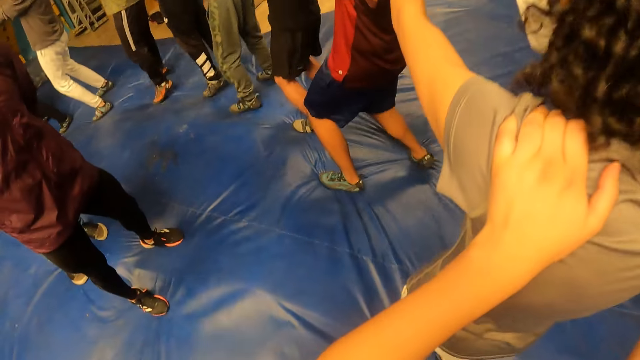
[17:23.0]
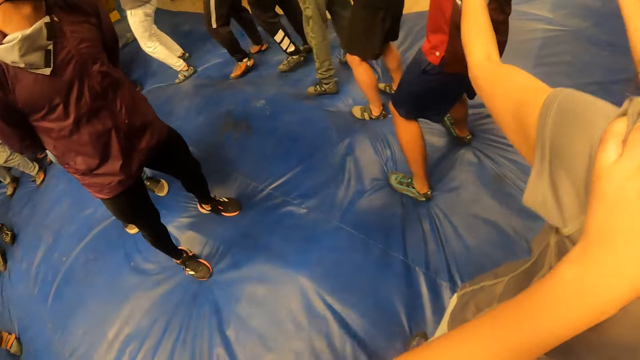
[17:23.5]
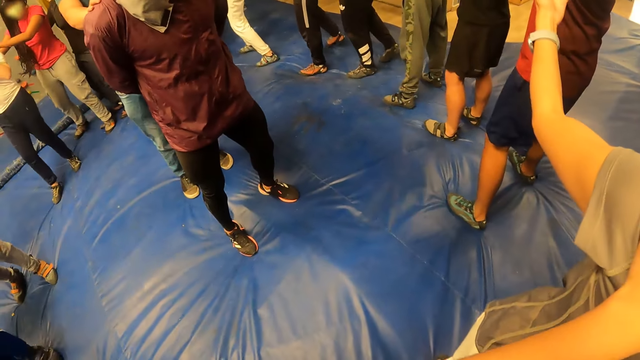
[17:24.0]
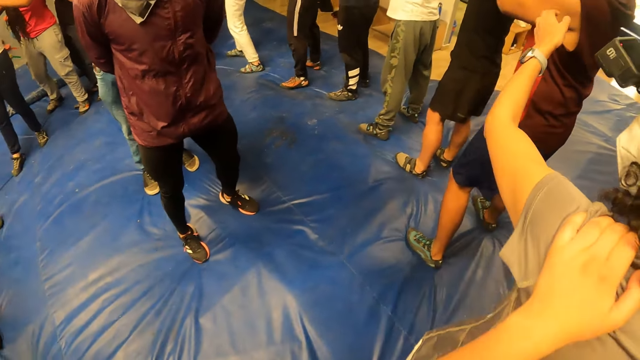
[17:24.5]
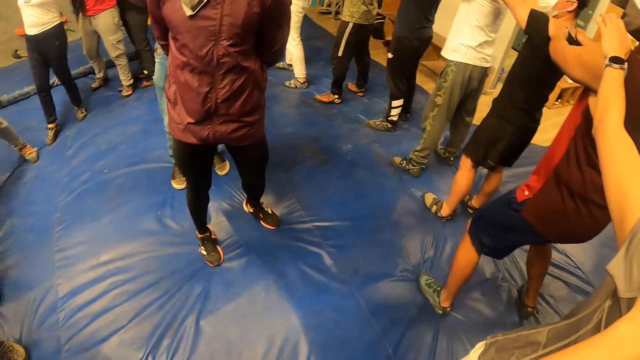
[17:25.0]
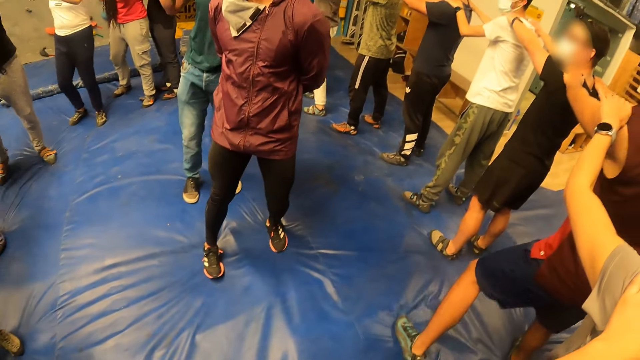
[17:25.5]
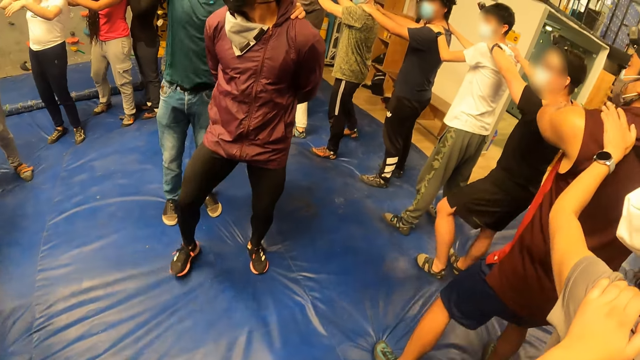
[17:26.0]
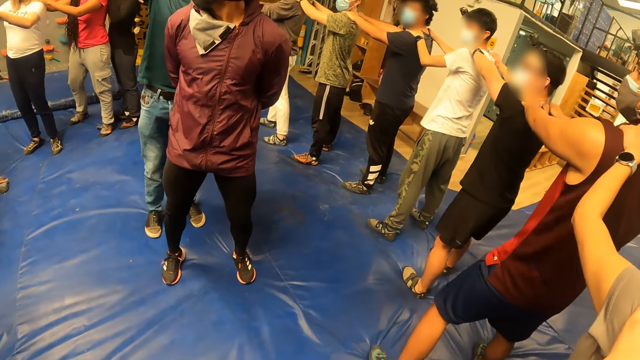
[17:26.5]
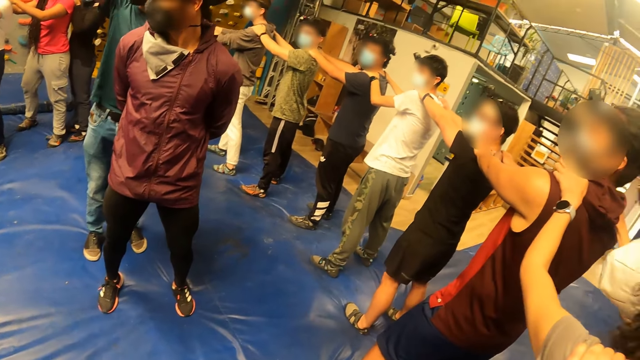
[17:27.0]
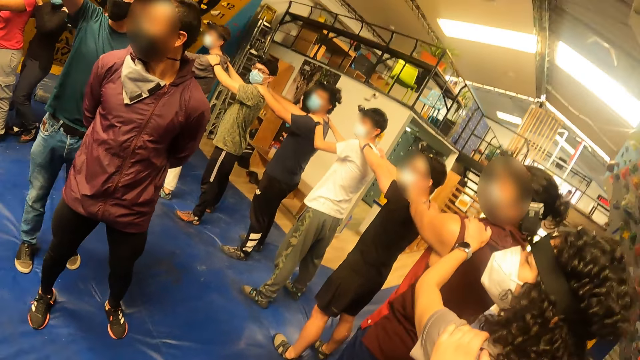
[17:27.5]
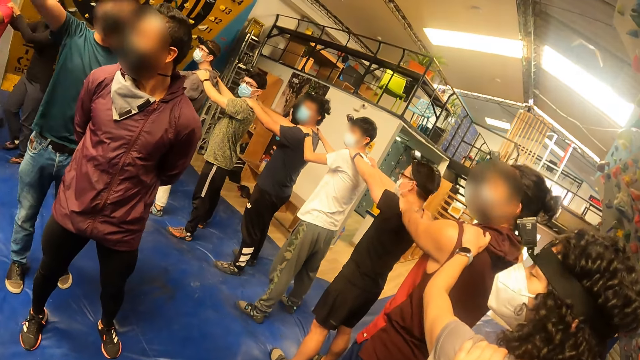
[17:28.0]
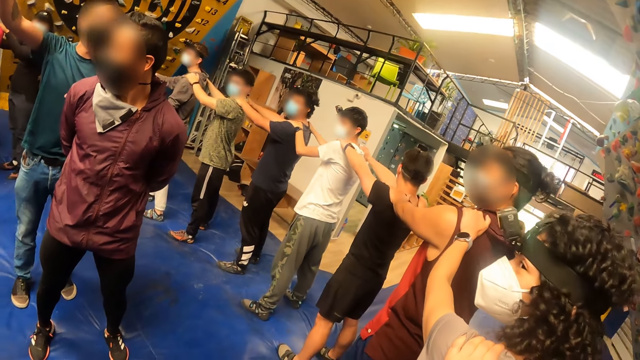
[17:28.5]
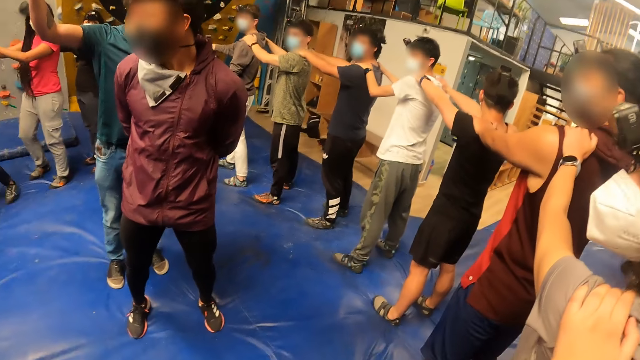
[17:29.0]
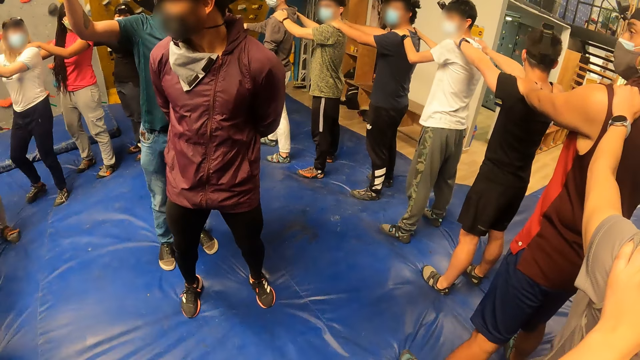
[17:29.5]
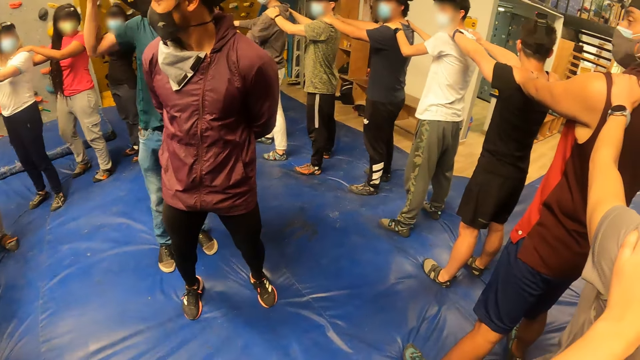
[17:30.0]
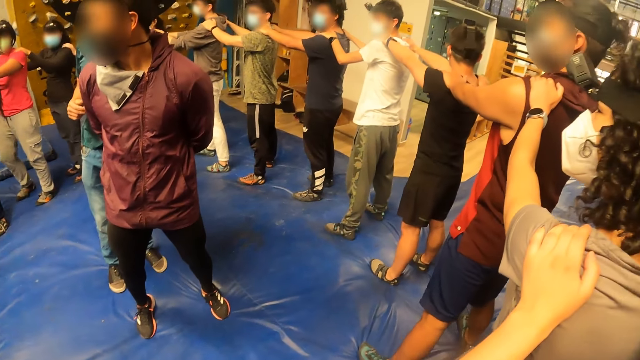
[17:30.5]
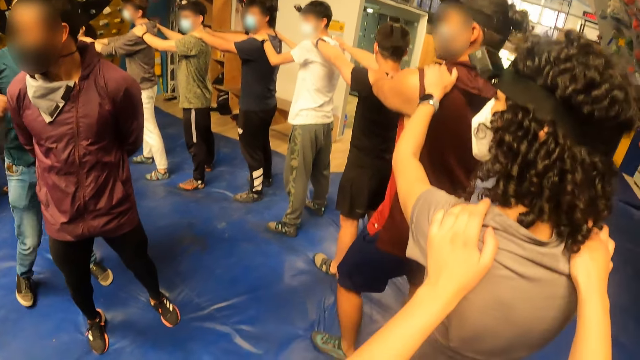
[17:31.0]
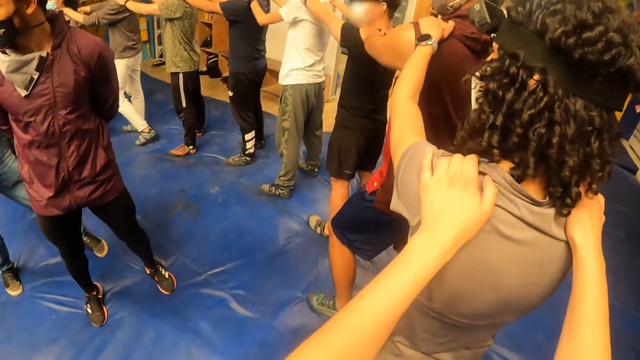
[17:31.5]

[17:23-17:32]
The camera wearer holds the woman's shoulders with his hands.

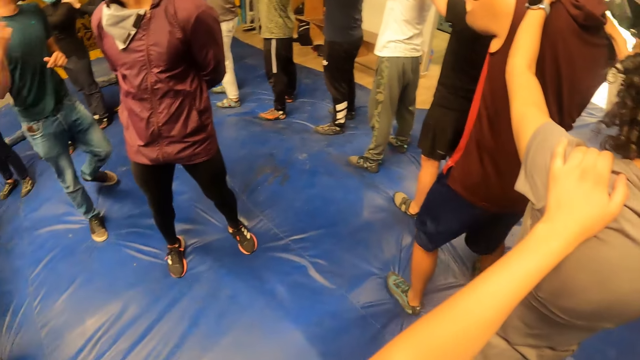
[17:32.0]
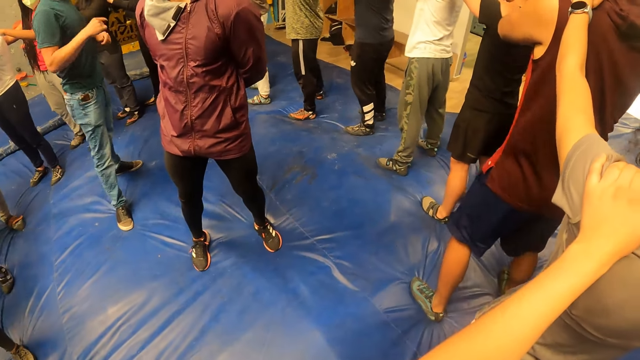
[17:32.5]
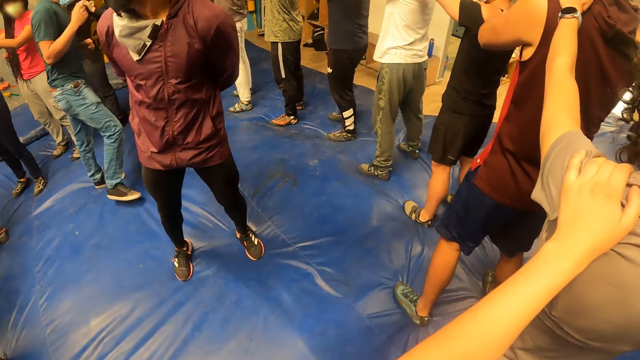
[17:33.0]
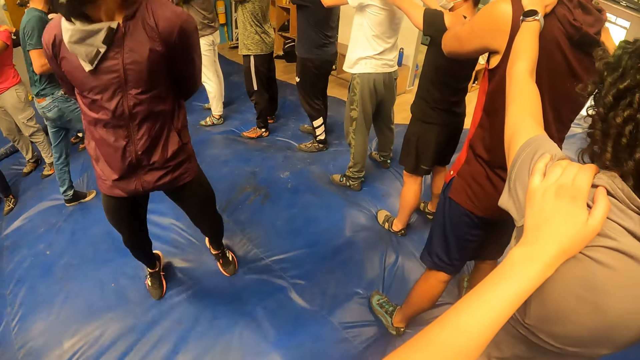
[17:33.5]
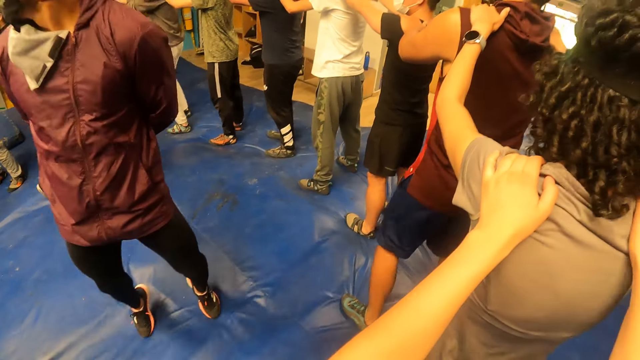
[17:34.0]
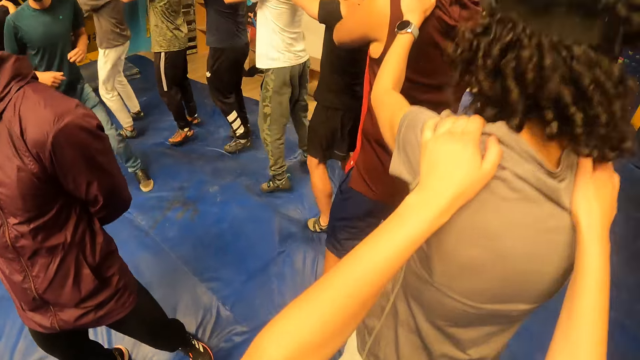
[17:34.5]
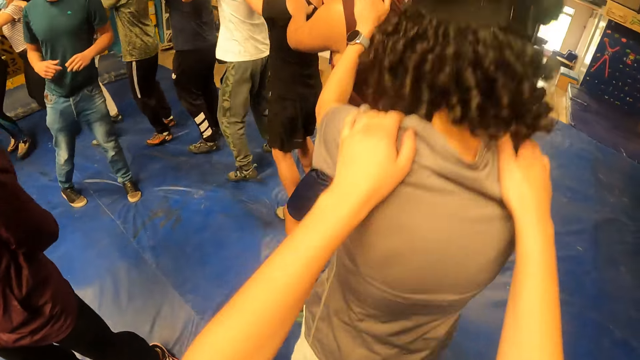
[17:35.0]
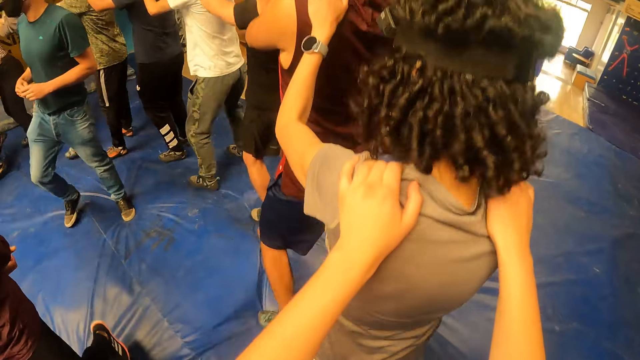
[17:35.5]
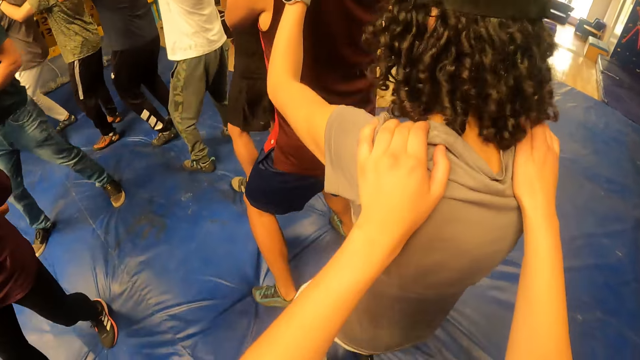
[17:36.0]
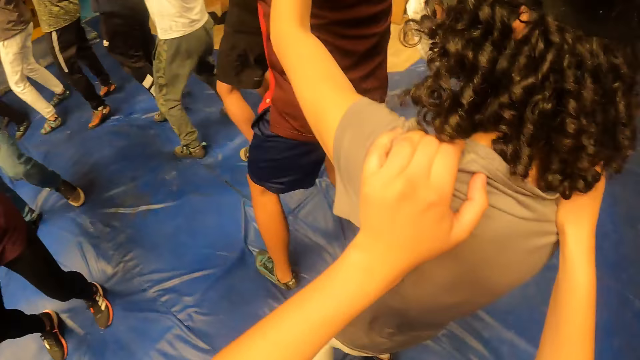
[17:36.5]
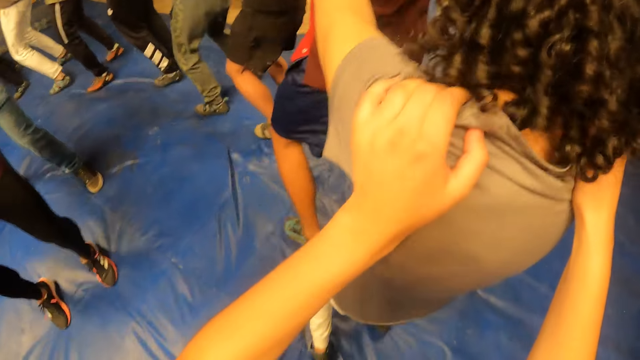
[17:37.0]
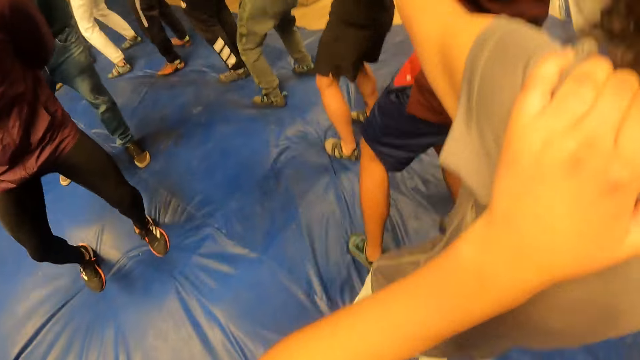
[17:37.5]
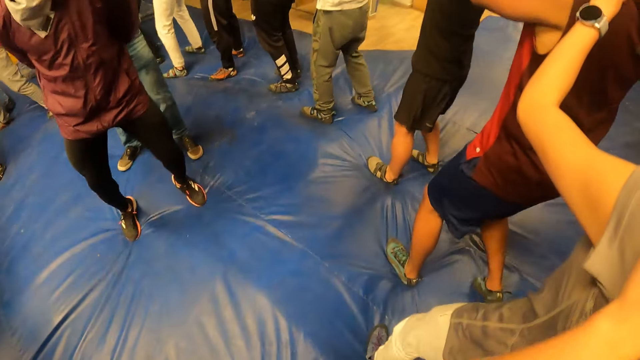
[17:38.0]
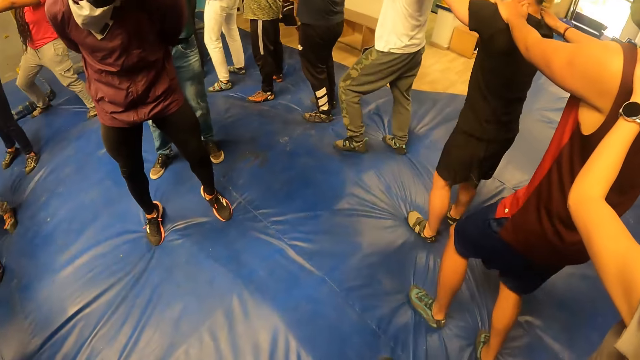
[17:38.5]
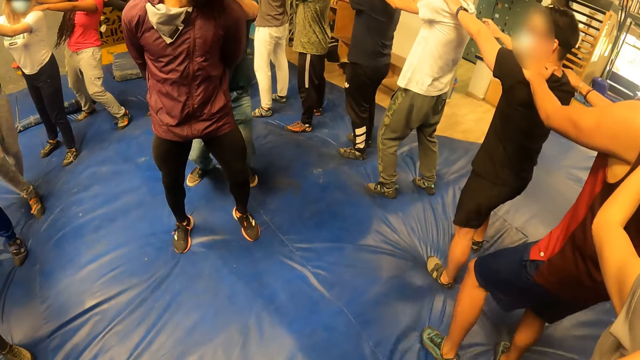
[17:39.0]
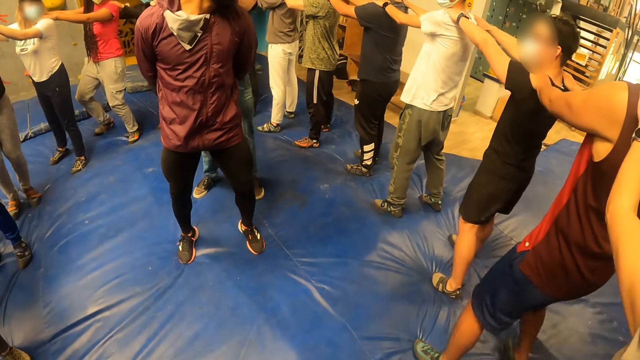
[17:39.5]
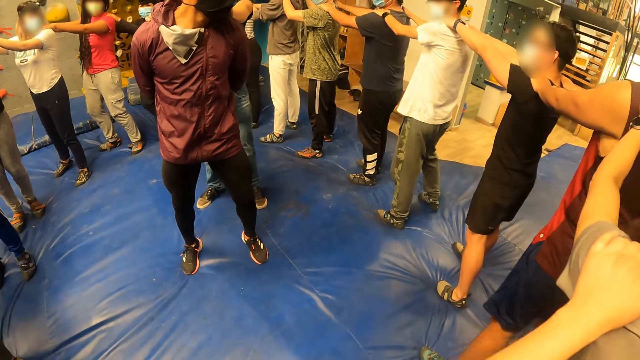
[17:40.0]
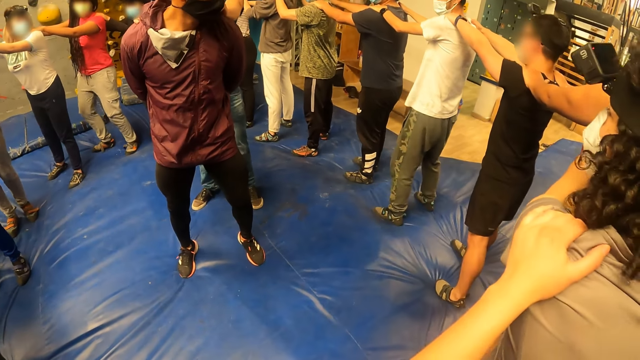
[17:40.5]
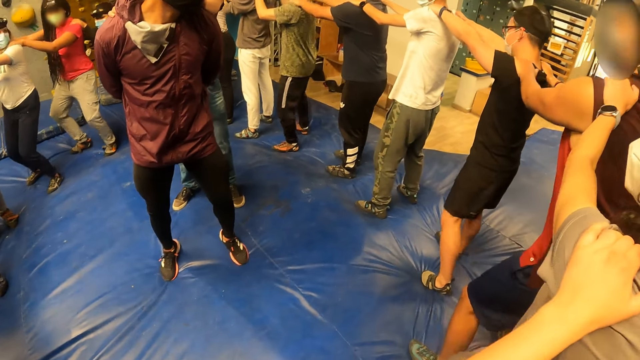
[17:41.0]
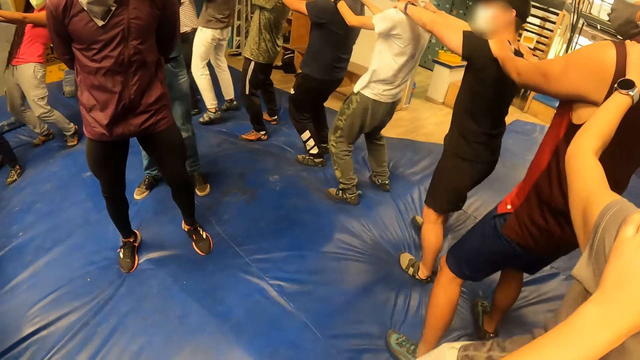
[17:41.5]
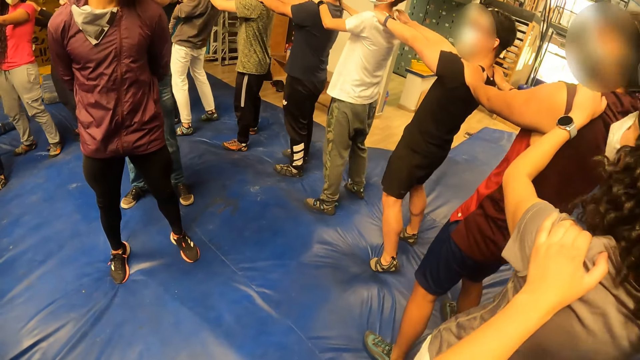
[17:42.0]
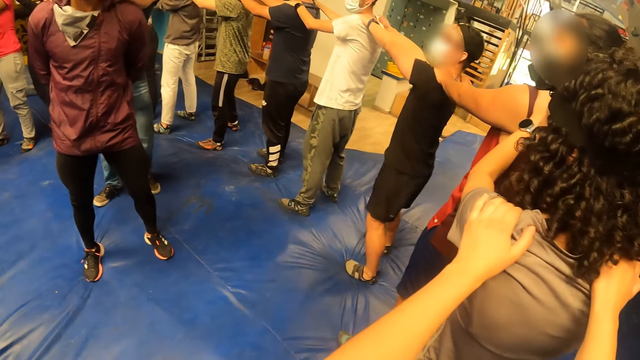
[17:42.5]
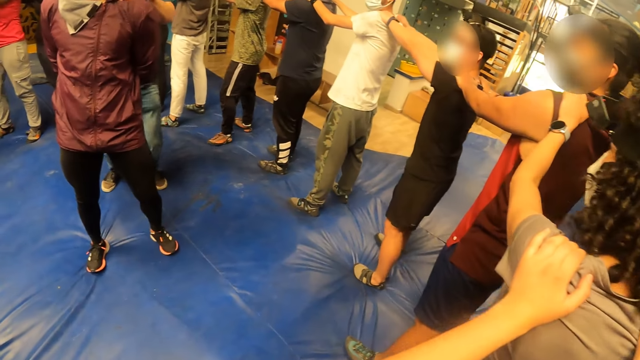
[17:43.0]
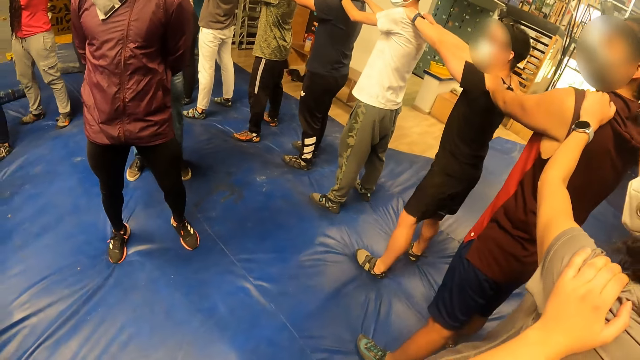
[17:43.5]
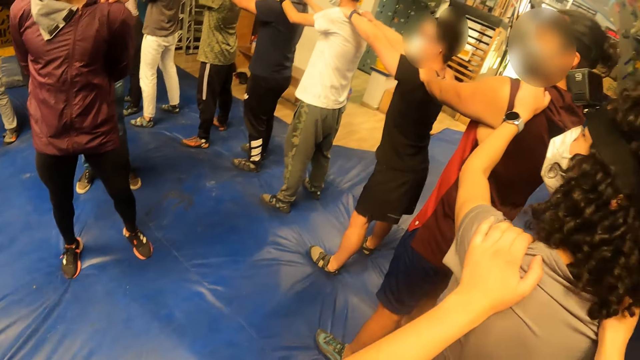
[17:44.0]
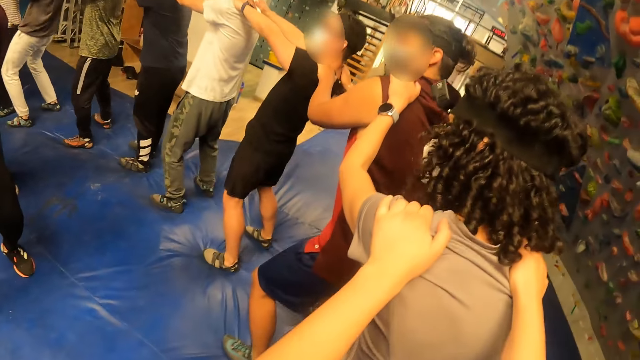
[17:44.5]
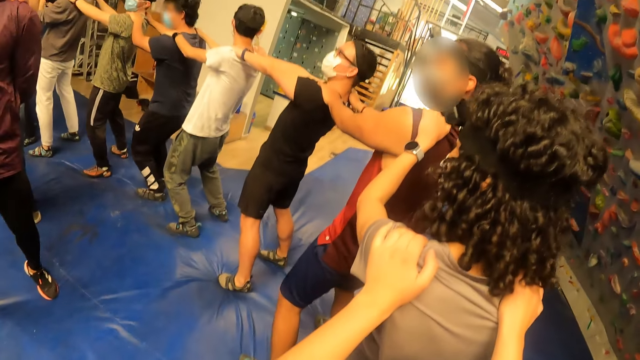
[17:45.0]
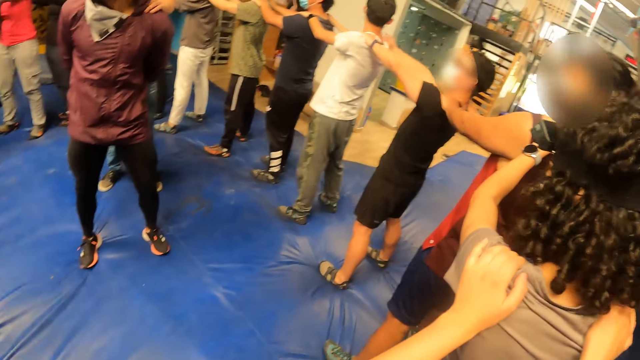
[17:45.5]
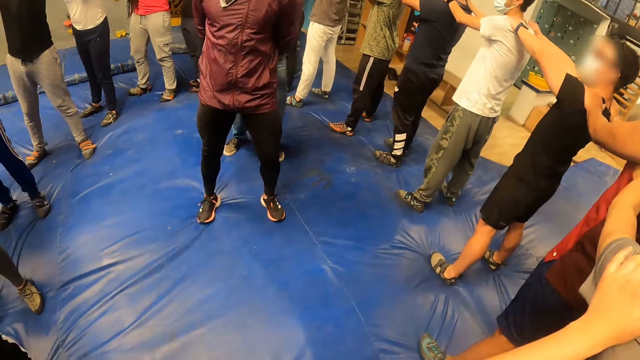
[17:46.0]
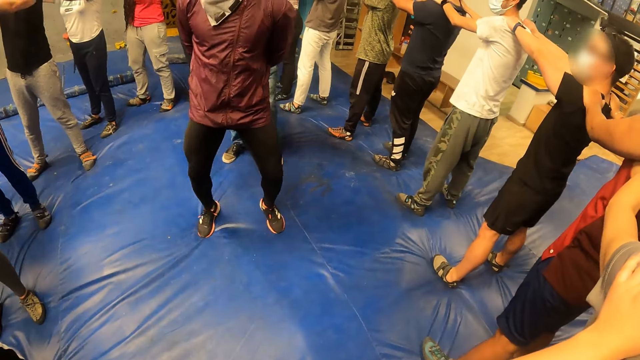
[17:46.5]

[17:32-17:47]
The woman hops on the foam. The camera wearer hops on the foam. He holds the woman's shoulders with his hands.
